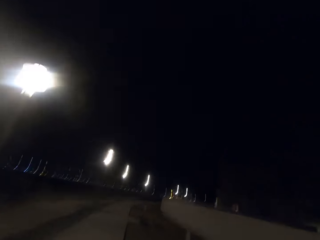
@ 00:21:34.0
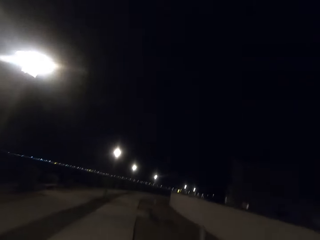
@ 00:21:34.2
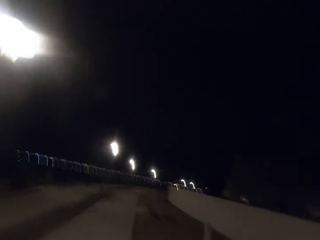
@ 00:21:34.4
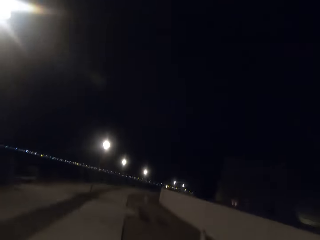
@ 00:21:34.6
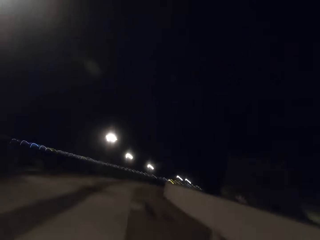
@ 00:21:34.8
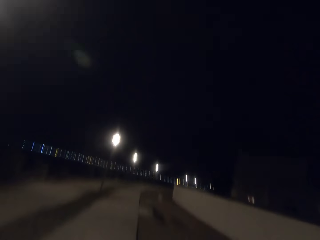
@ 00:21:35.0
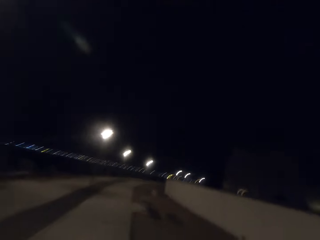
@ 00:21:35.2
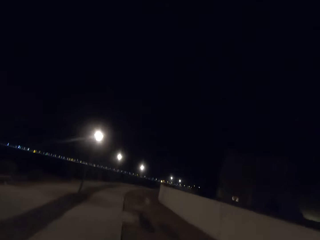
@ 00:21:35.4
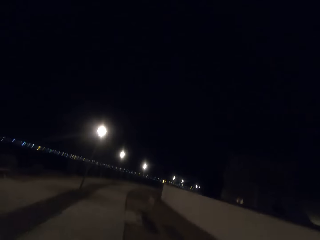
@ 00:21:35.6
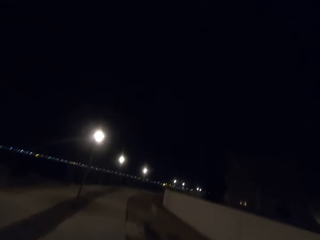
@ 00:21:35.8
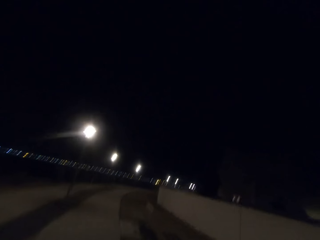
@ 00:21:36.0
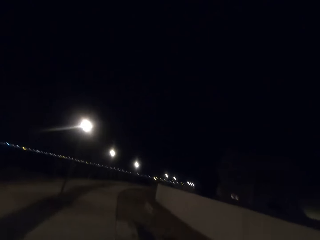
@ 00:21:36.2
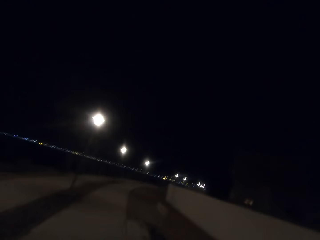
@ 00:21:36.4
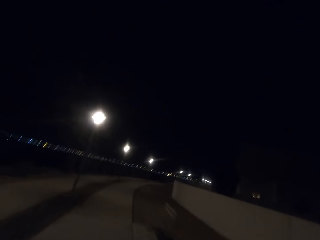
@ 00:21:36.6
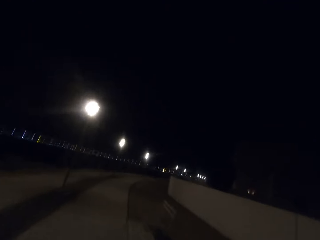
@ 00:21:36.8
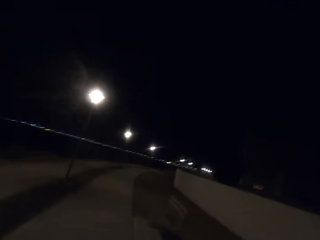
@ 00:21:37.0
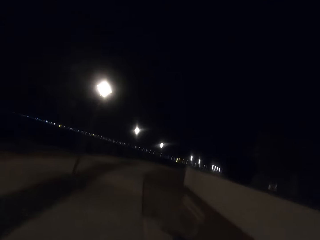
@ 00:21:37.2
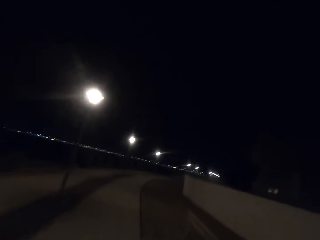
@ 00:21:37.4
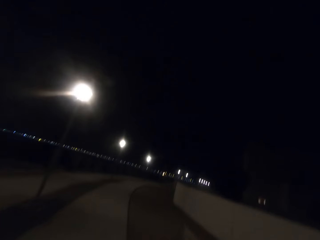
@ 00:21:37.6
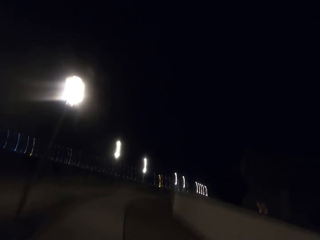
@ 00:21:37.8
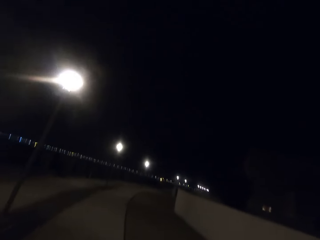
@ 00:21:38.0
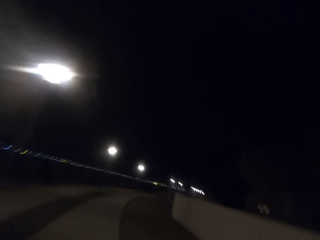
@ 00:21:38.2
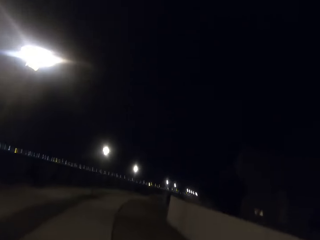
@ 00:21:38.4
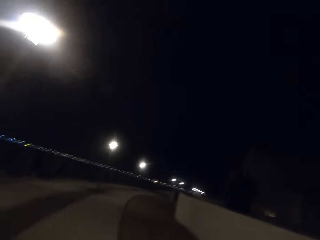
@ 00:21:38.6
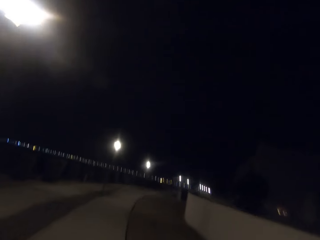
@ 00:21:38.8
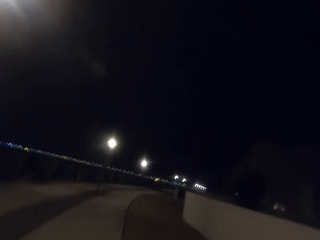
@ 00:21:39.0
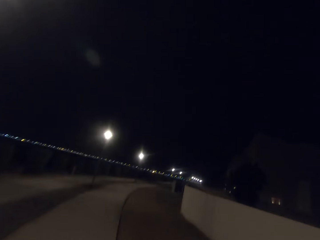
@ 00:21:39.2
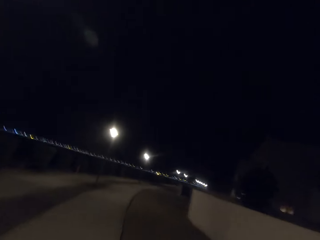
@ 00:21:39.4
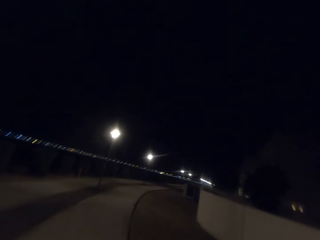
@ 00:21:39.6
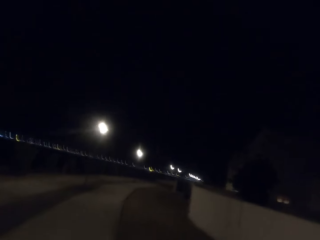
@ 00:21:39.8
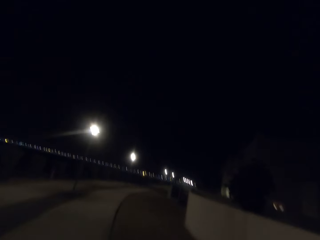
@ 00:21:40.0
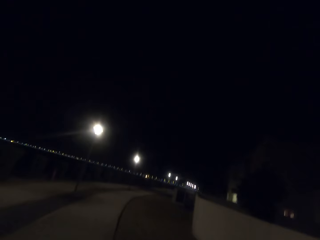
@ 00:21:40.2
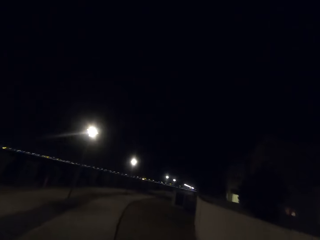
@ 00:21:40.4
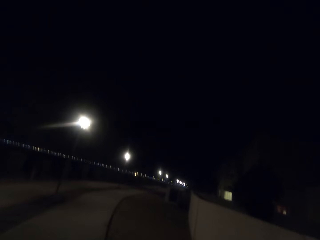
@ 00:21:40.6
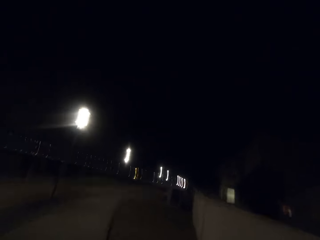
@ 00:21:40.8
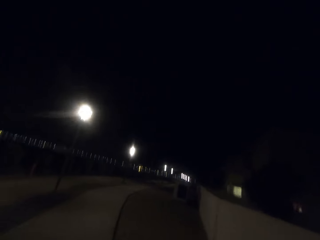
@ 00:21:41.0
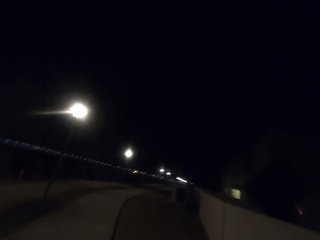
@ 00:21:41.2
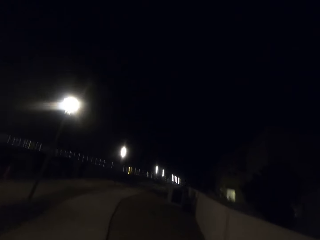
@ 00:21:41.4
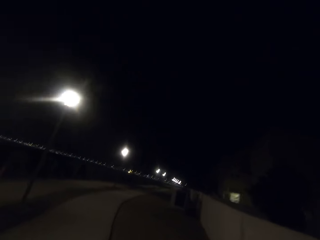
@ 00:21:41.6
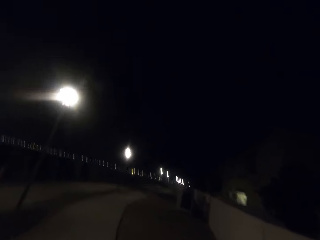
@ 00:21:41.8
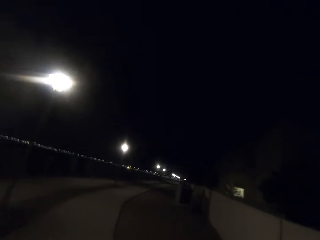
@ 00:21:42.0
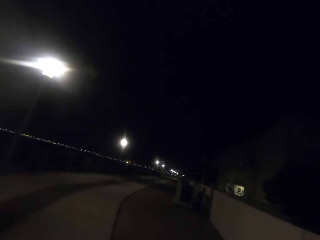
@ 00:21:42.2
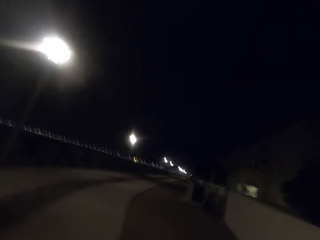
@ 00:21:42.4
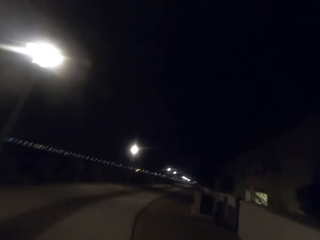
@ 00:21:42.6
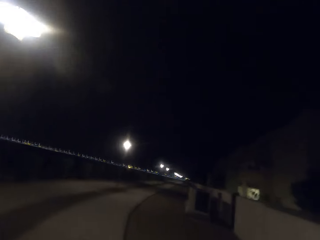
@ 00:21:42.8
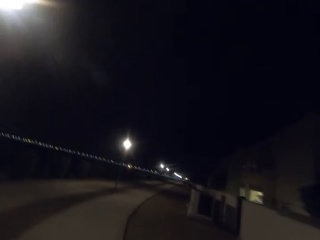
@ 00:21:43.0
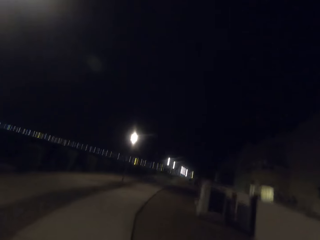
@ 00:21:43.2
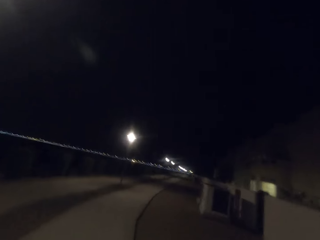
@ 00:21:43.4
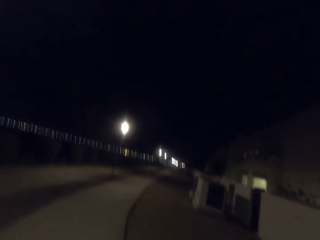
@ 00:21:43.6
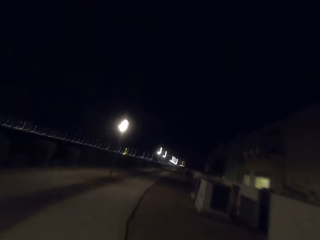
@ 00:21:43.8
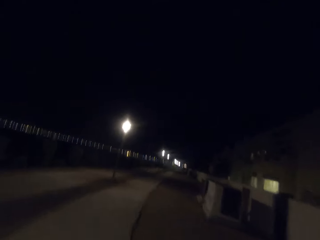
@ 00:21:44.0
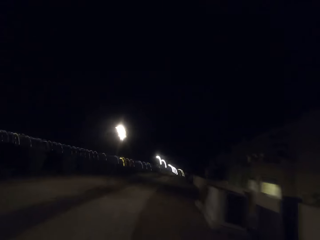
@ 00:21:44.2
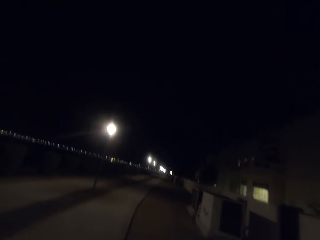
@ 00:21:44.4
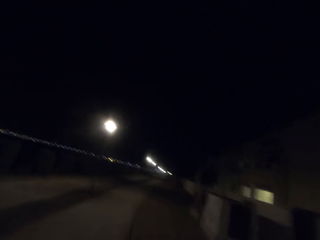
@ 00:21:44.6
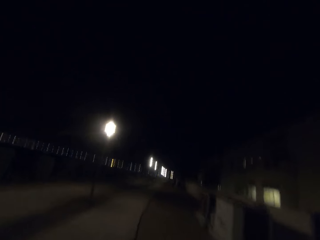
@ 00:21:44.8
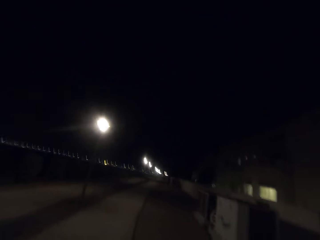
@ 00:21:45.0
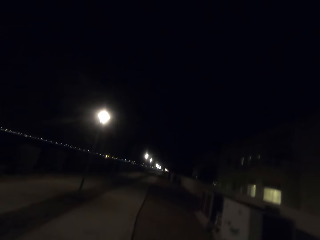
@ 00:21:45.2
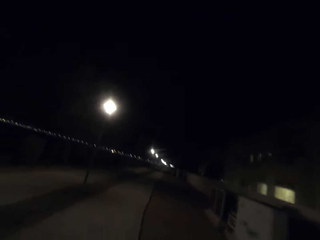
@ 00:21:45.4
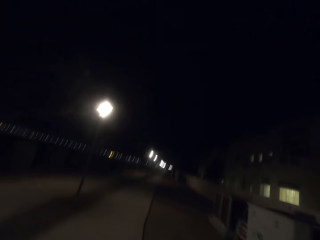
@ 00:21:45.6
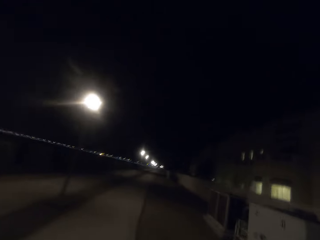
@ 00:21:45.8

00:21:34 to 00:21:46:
Street lights appear.

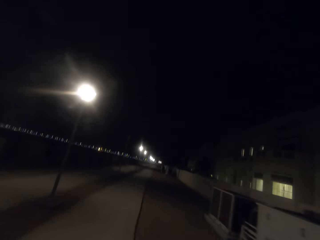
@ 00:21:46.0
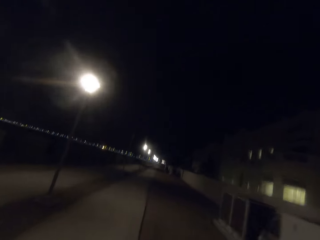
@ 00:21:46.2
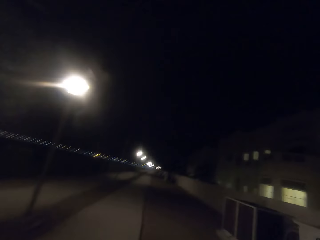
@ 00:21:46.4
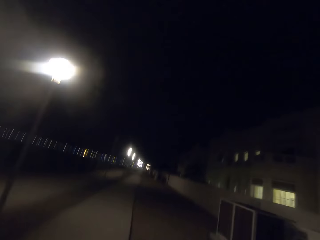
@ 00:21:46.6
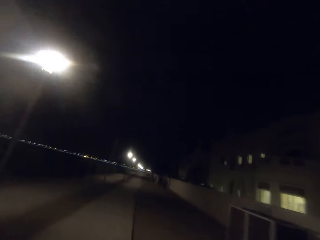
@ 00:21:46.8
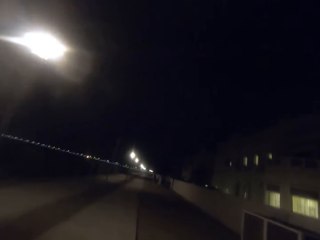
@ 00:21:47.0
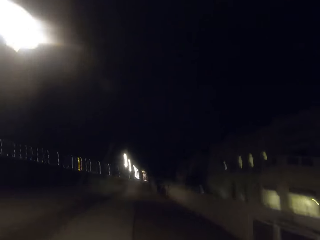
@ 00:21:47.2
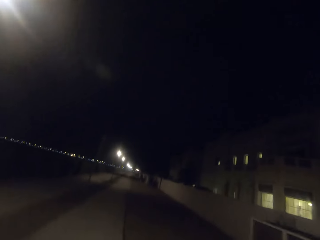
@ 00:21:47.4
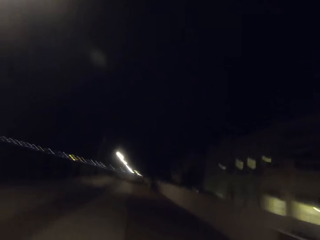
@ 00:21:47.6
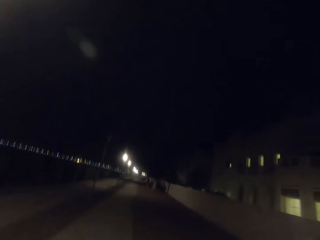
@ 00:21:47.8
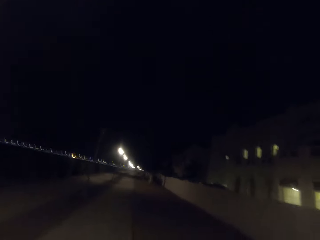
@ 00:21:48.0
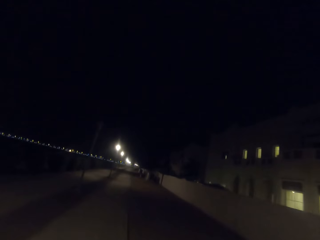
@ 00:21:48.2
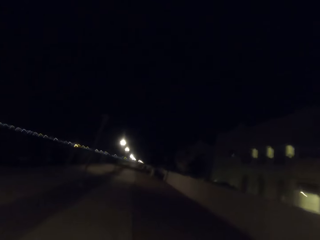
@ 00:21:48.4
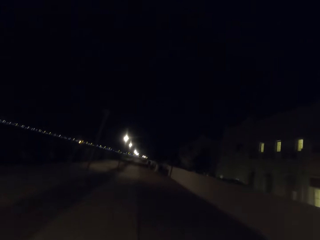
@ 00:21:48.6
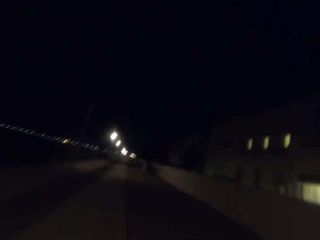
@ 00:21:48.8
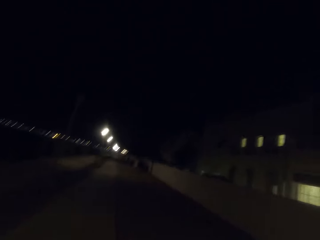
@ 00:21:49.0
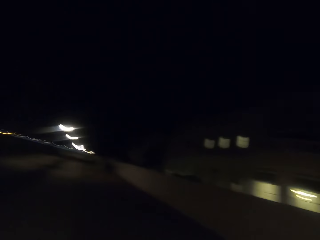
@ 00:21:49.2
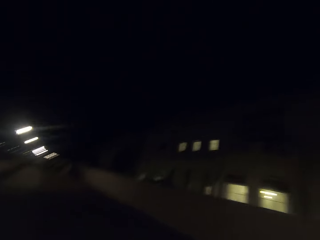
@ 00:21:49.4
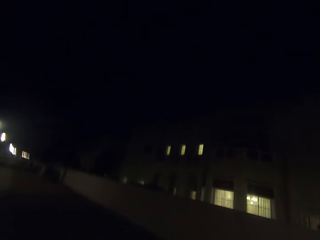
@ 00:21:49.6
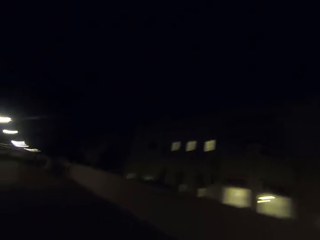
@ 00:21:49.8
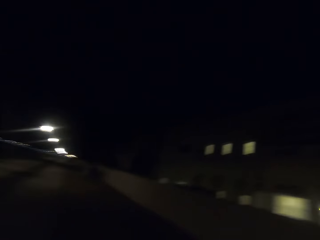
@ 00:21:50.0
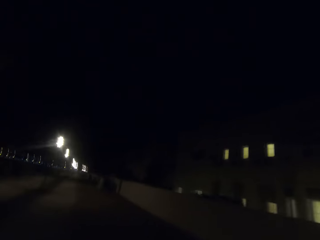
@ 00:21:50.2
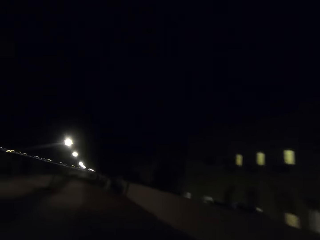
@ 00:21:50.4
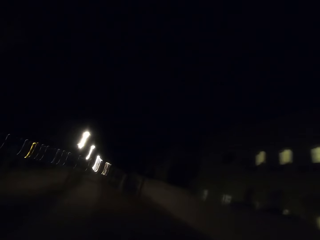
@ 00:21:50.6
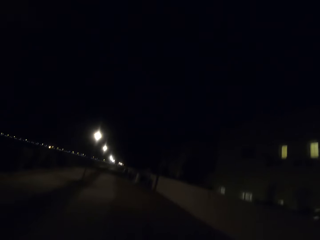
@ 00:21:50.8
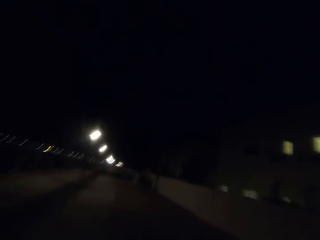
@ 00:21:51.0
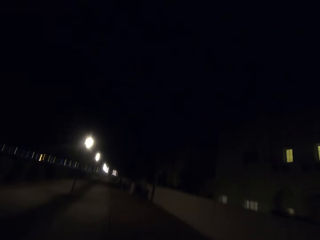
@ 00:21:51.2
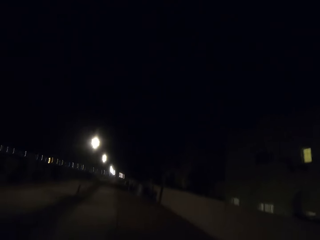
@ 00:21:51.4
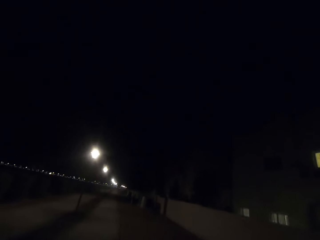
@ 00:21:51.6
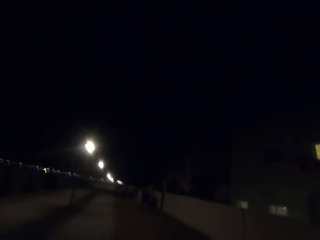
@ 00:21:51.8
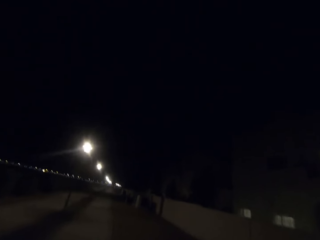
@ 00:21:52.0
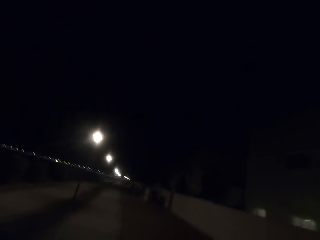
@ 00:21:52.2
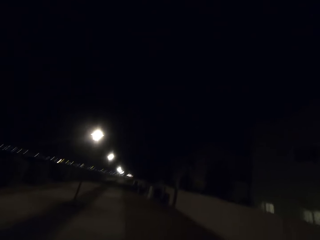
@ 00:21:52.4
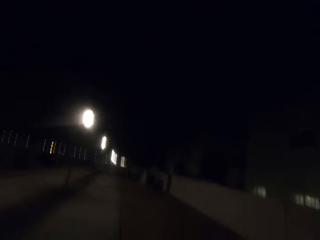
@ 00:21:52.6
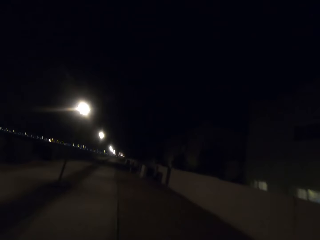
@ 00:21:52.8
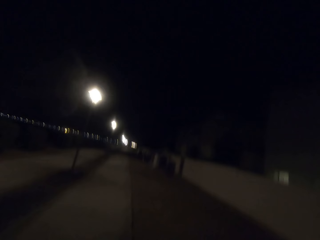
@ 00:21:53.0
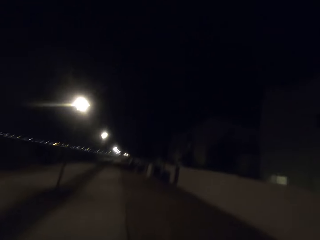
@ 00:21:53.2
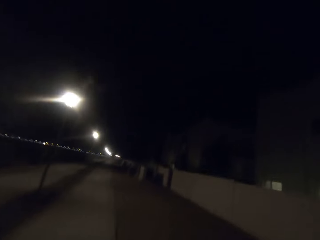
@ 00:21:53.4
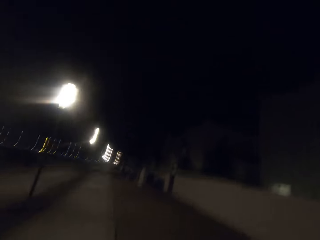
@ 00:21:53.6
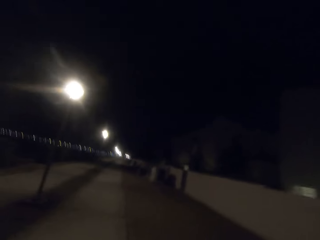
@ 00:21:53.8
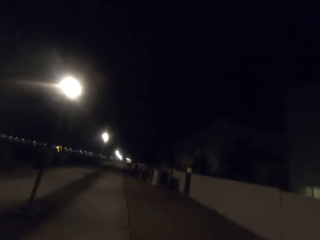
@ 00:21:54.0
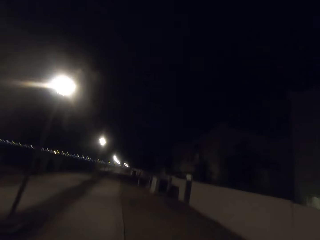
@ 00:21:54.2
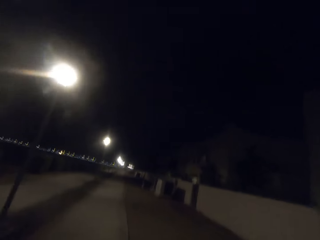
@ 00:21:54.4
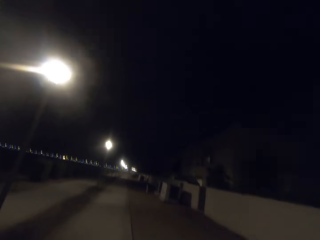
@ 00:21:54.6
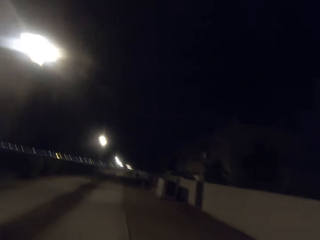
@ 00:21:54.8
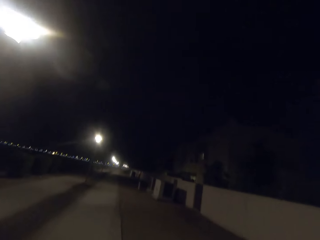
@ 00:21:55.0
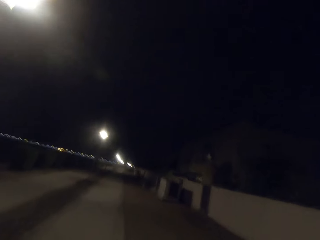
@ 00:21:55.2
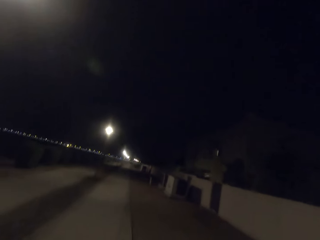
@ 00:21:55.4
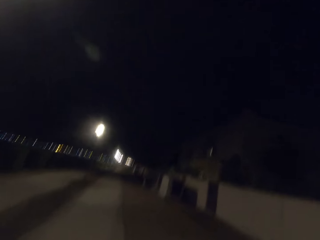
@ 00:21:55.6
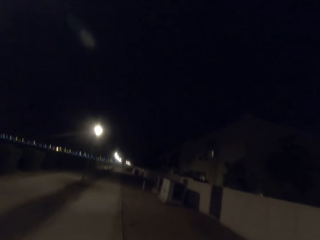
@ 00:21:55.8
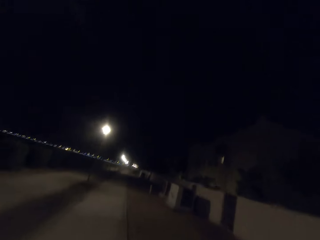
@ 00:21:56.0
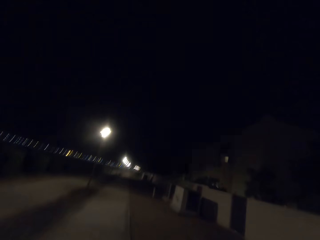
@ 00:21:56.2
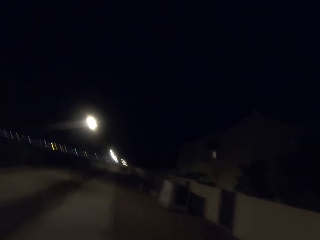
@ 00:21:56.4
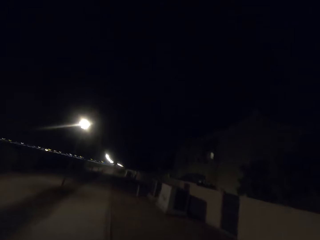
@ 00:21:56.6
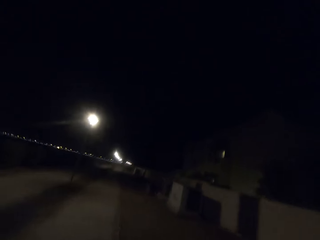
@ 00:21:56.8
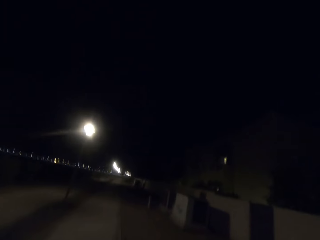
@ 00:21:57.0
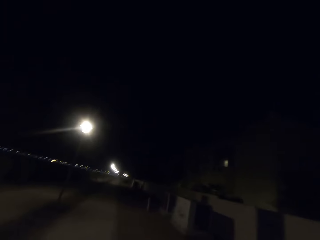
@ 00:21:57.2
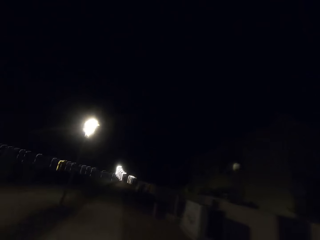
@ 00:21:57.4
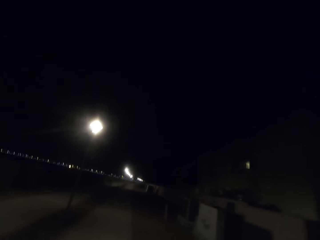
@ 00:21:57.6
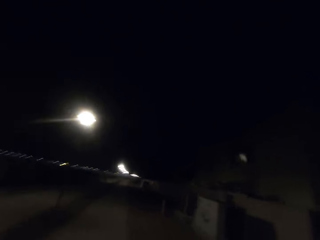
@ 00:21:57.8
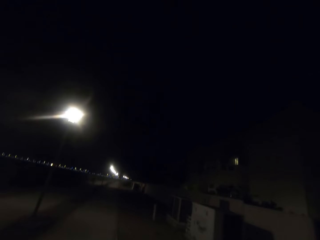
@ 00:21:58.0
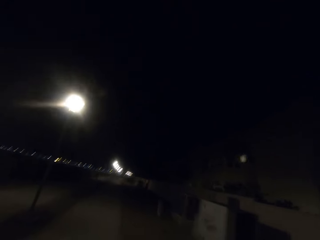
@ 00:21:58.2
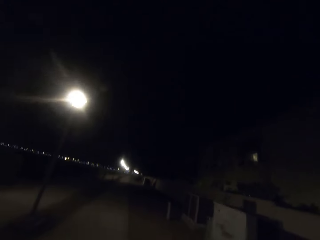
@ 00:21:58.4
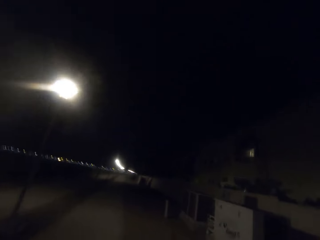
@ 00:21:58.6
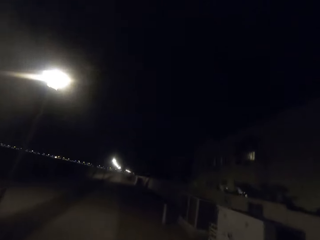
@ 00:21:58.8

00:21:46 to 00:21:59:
Street lights appear.
